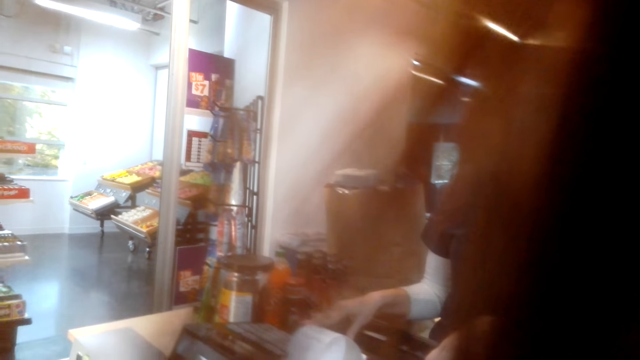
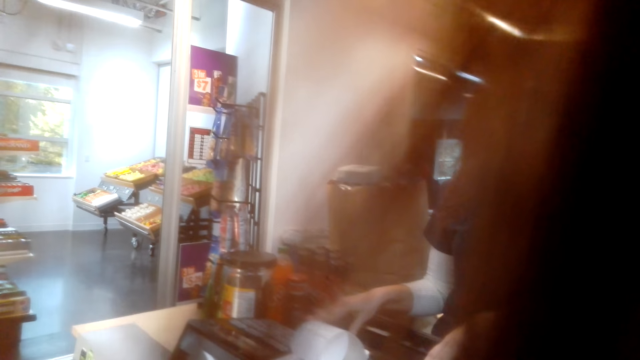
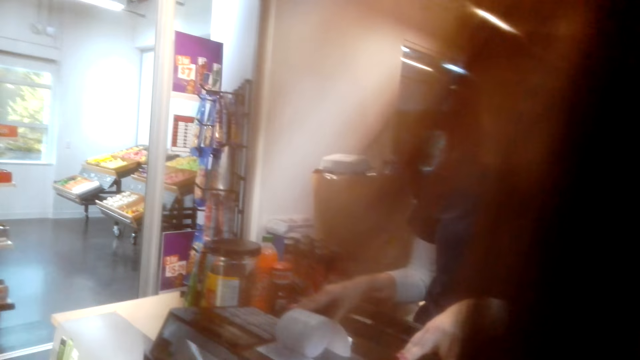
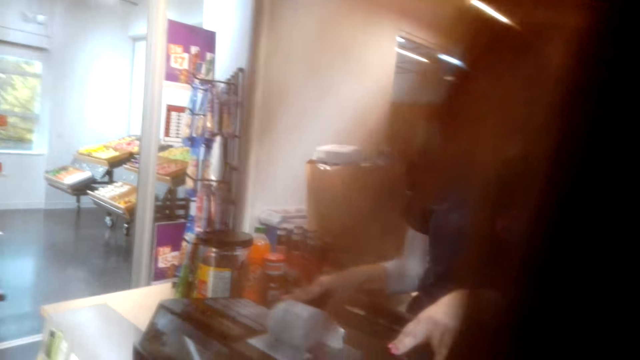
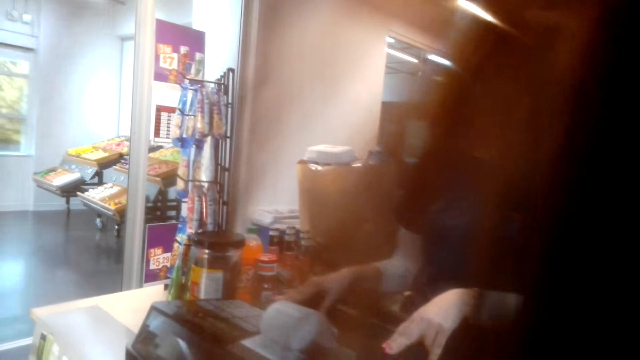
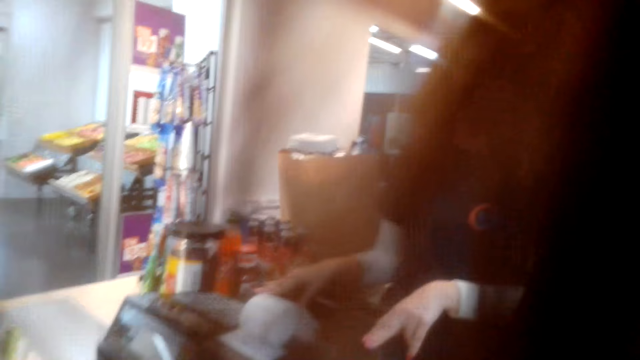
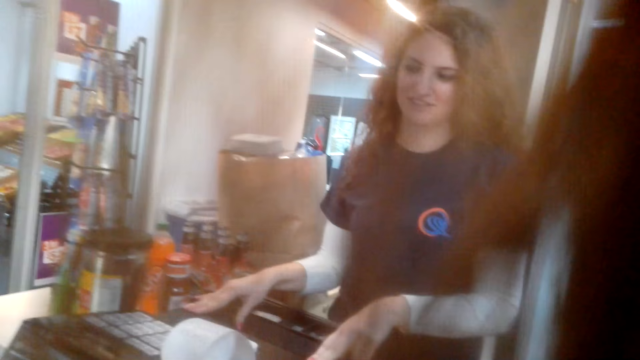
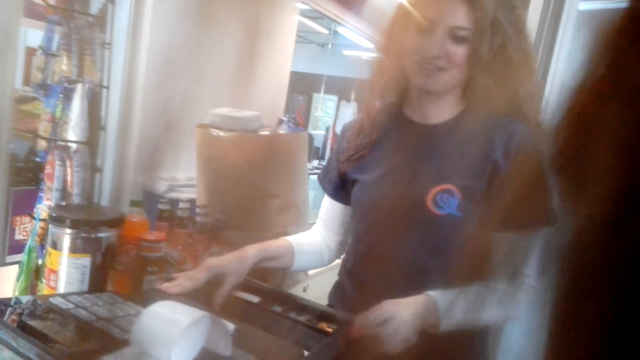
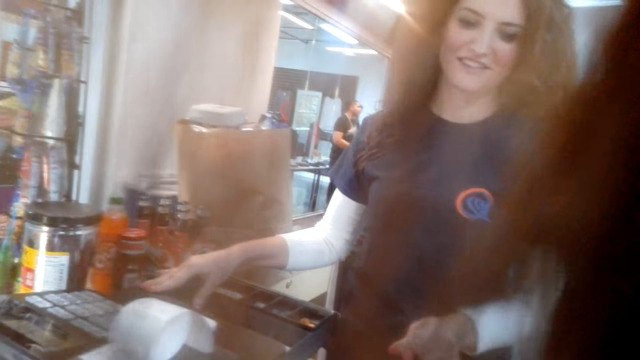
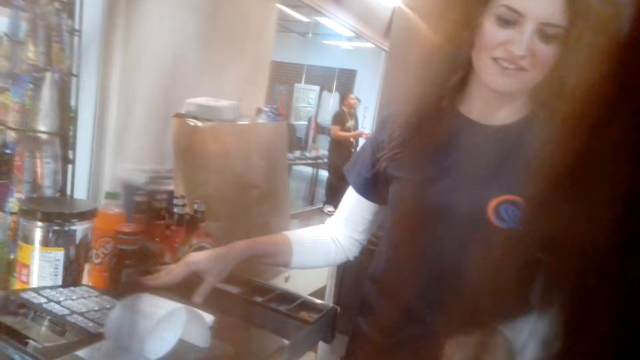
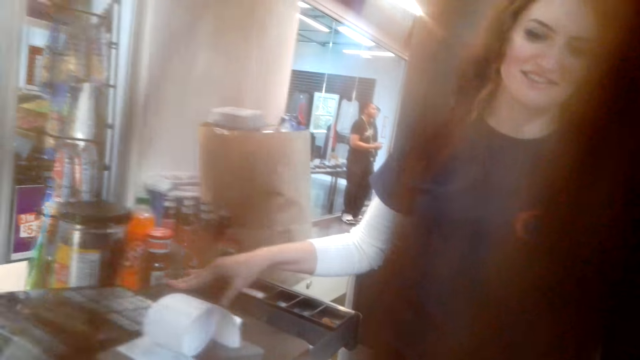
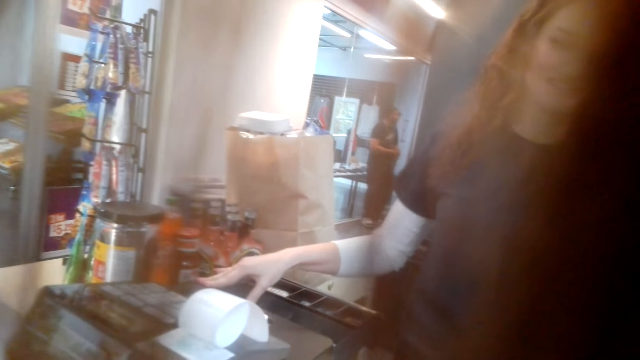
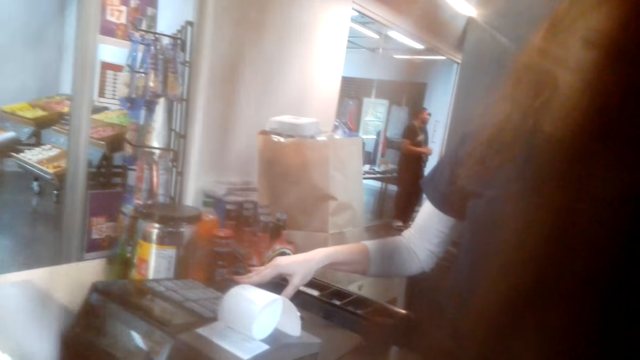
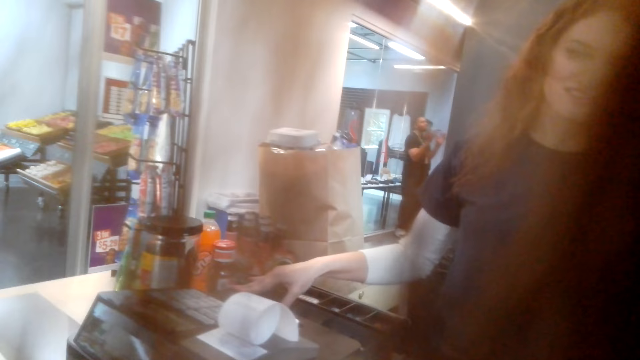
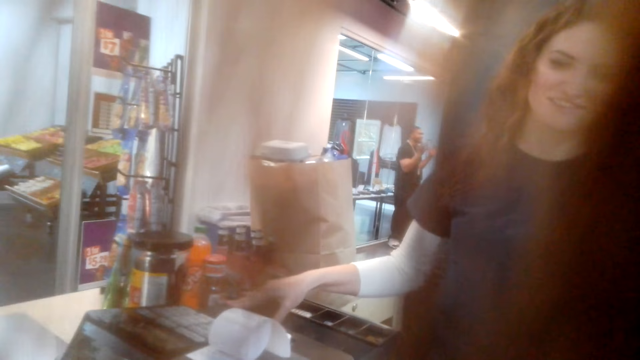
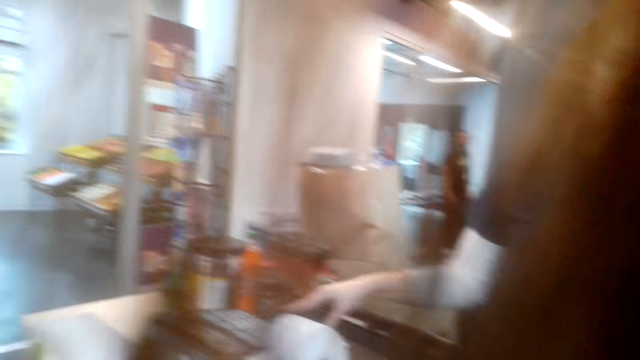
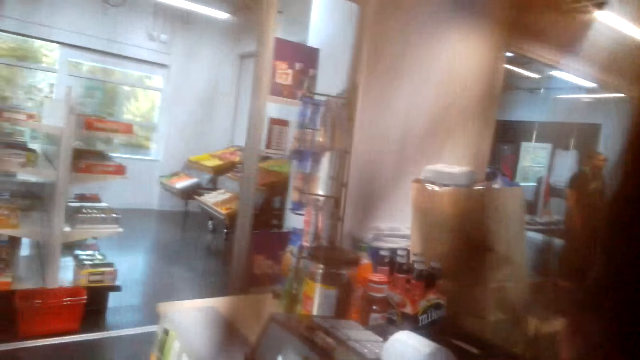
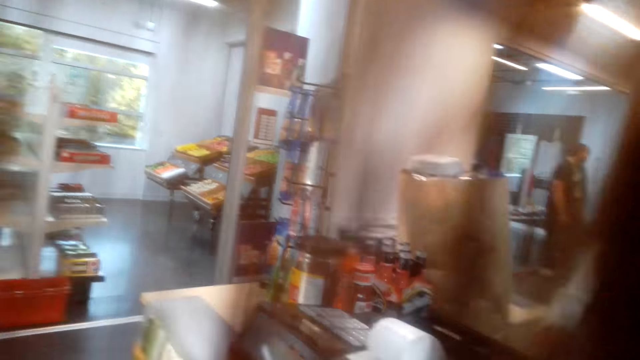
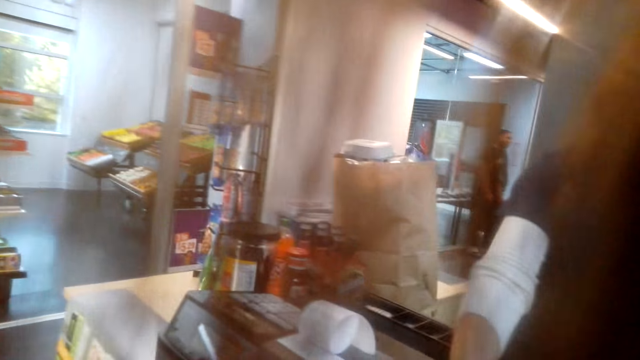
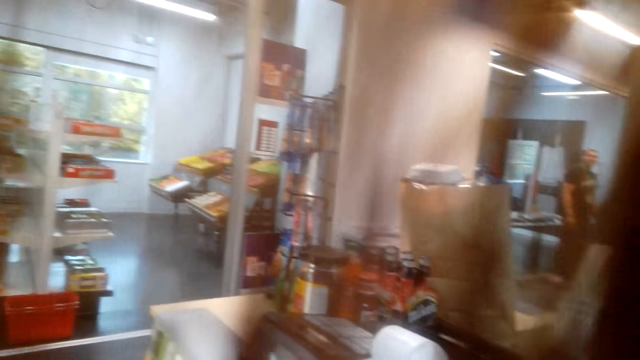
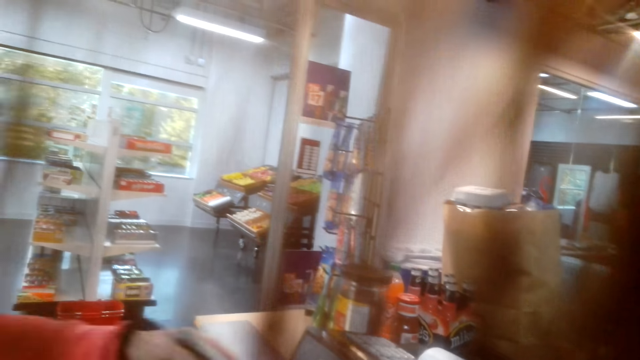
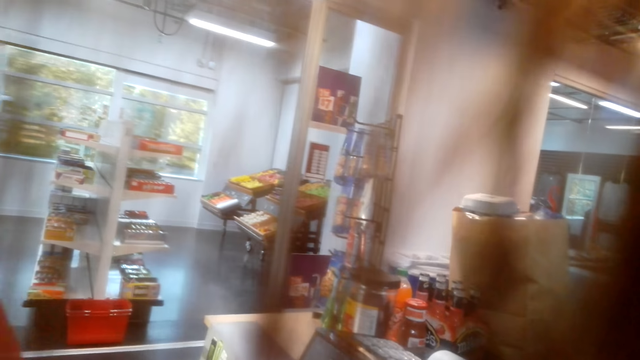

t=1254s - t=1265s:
The camera wearer gives money to a person.

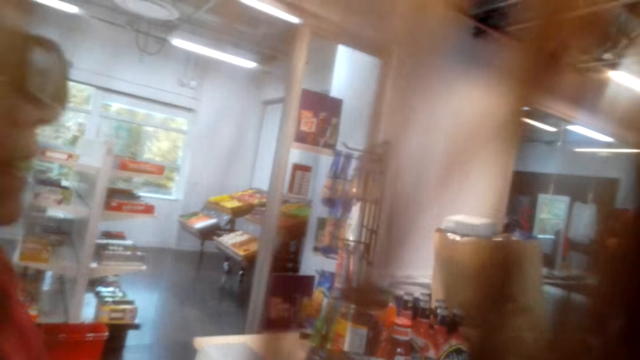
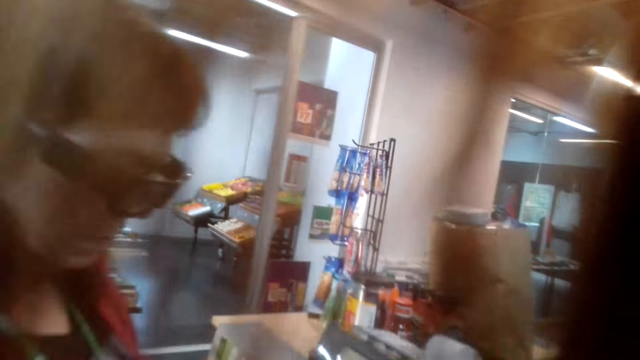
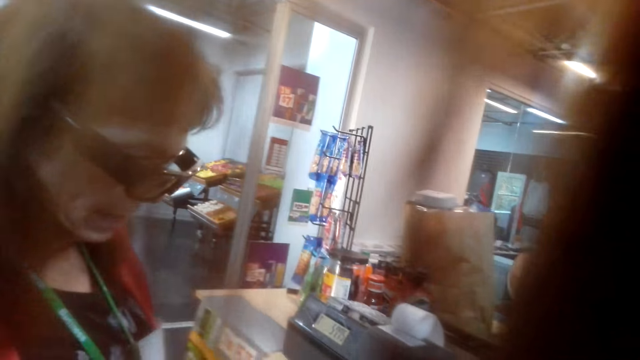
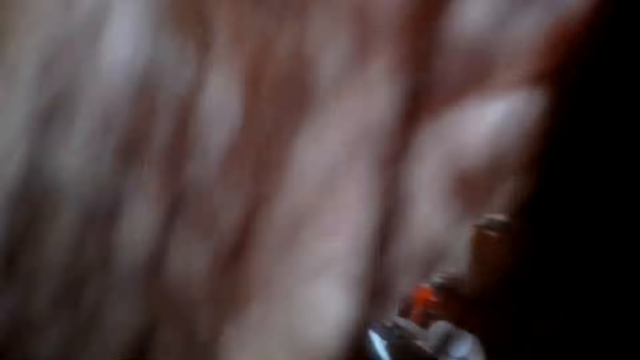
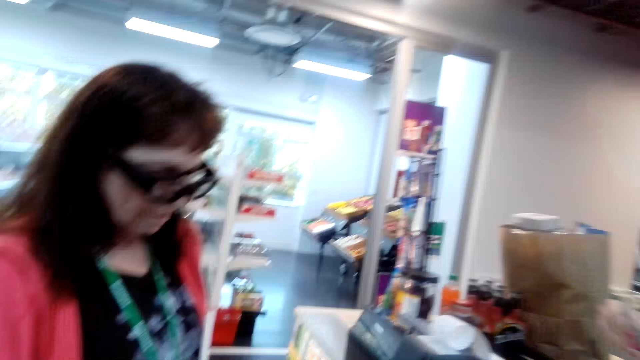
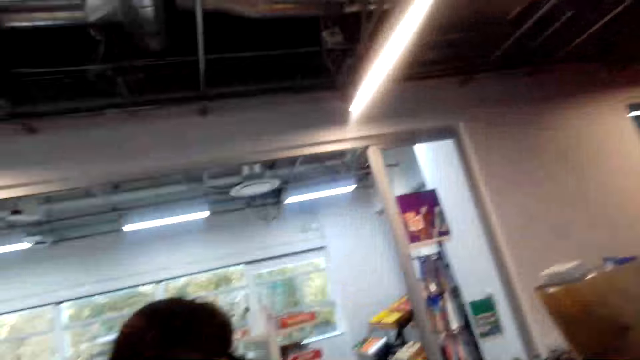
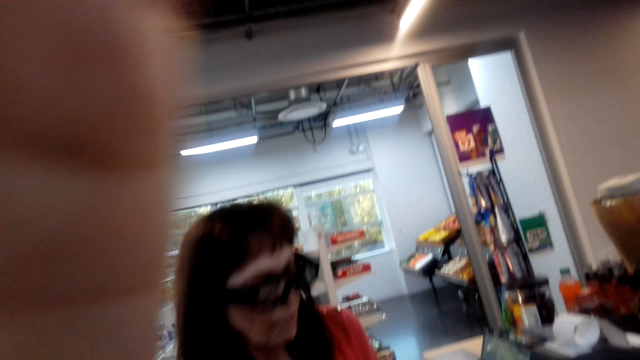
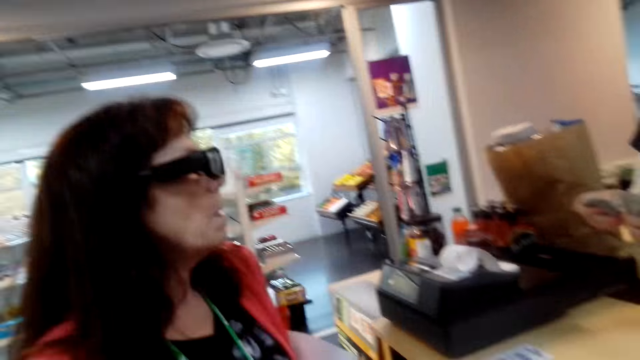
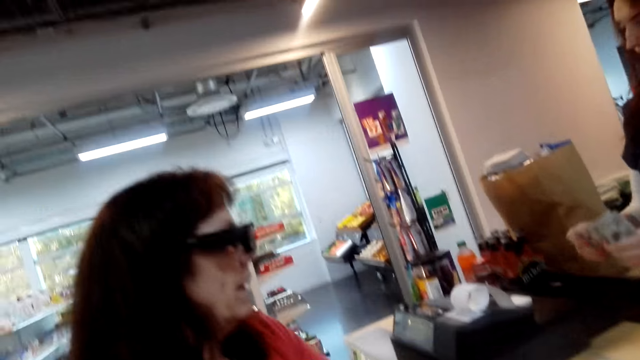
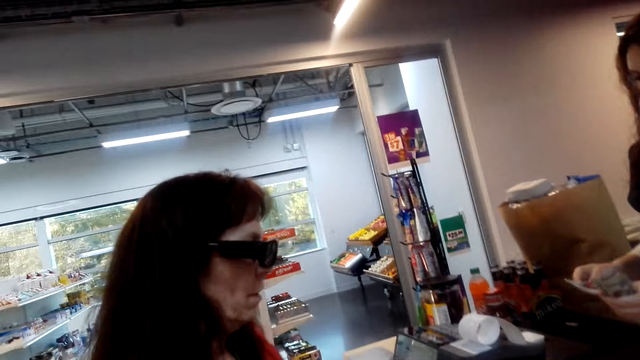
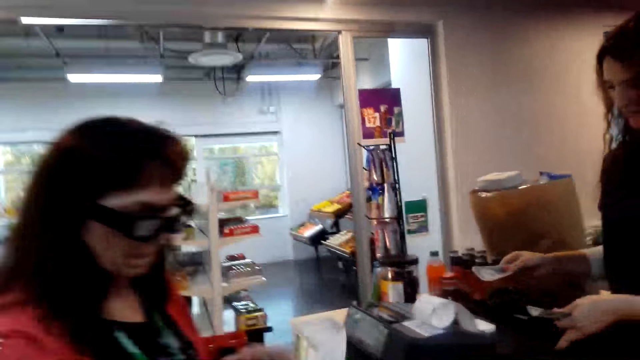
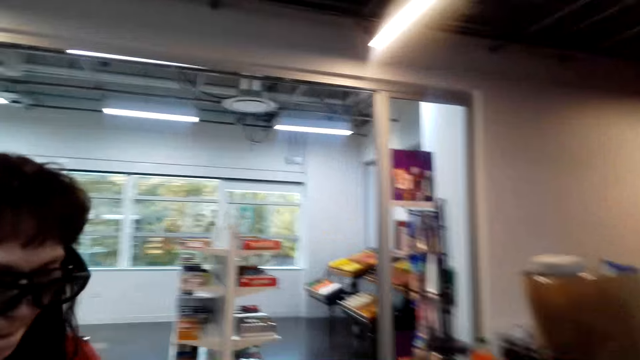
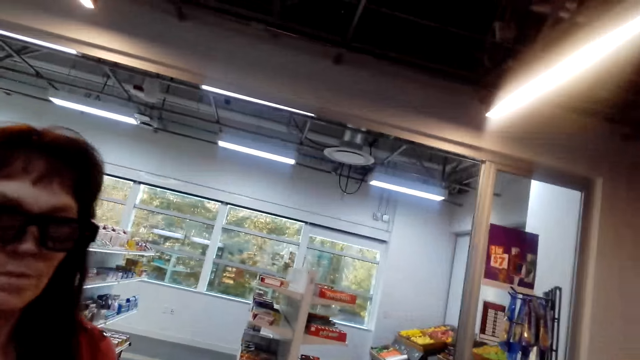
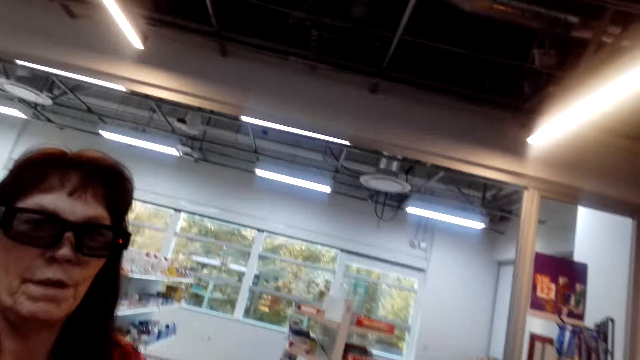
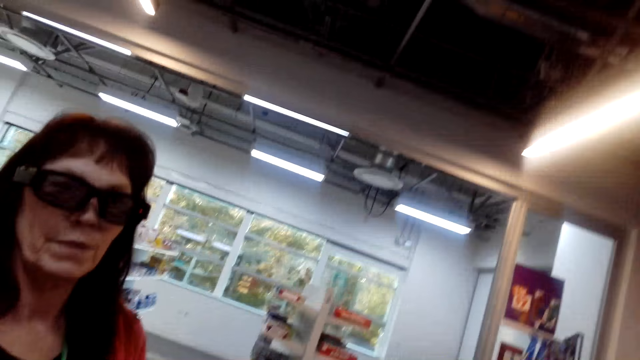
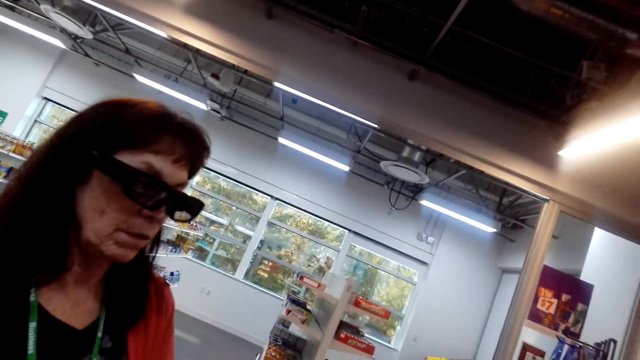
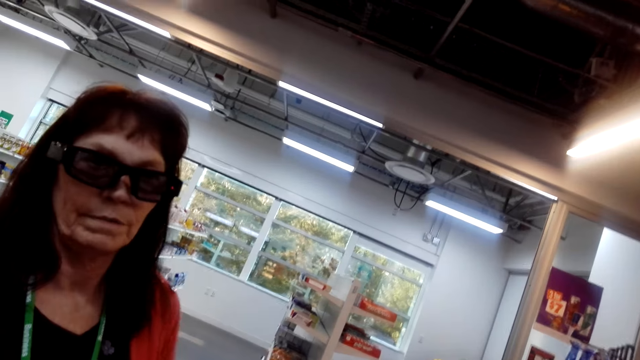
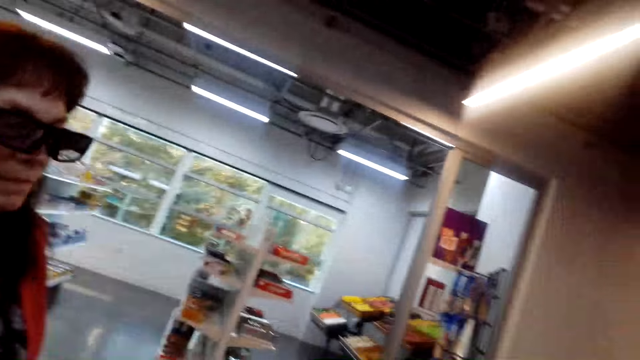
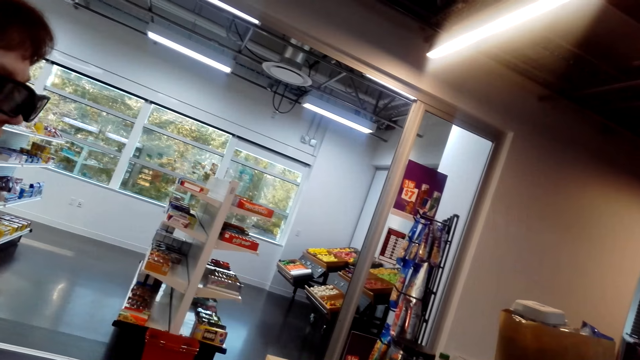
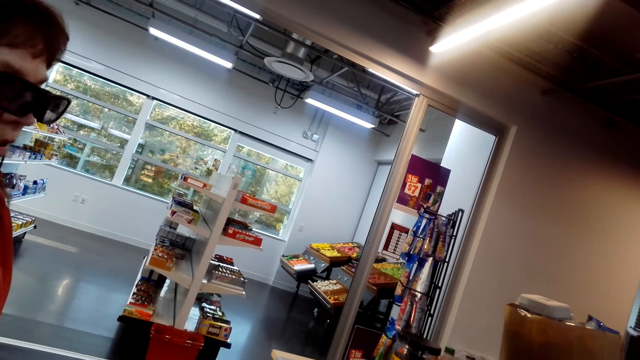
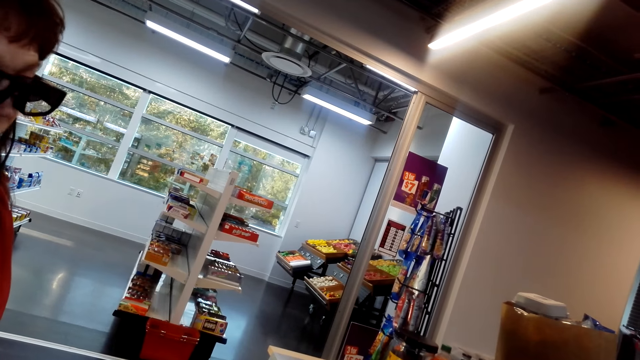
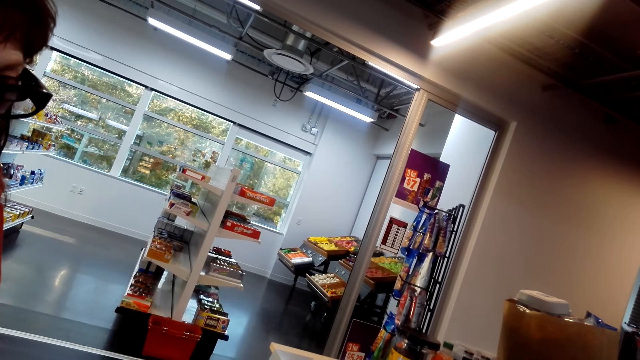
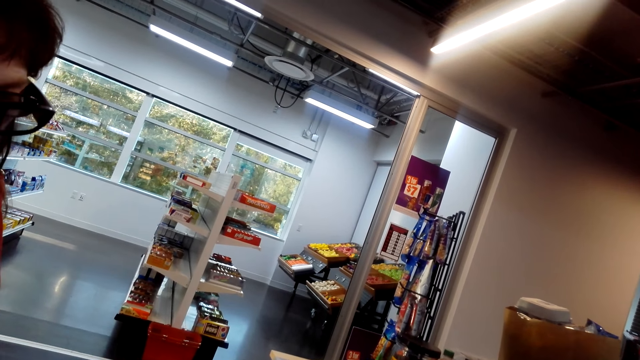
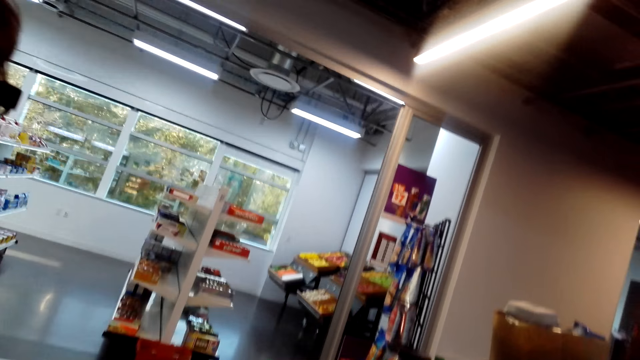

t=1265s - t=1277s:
The camera wearer lifts up the left hand. The person counts money on hands. The camera wearer interacts with another person.
